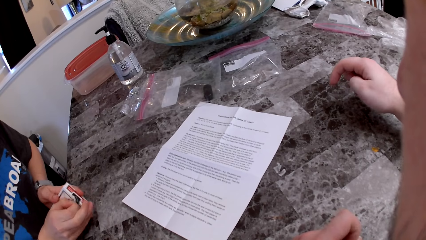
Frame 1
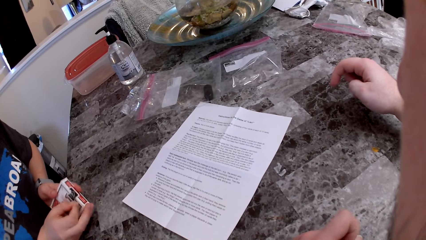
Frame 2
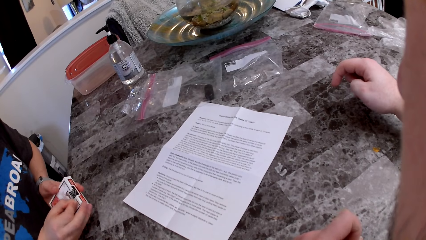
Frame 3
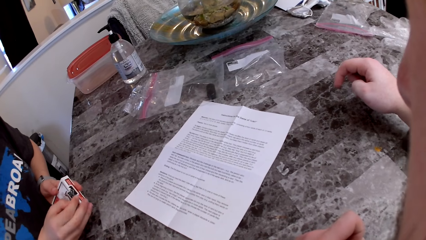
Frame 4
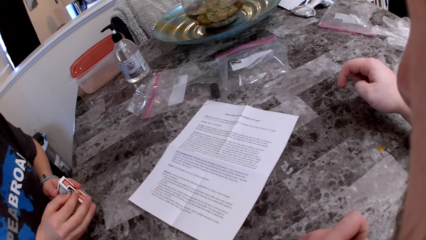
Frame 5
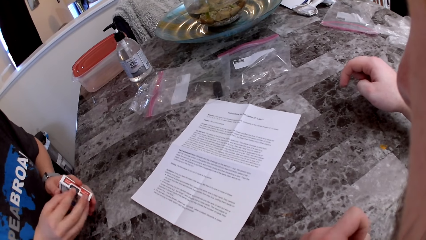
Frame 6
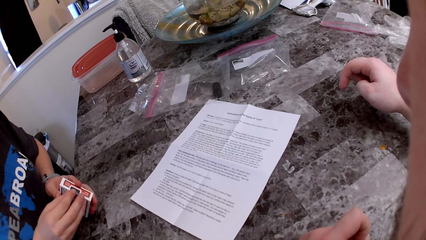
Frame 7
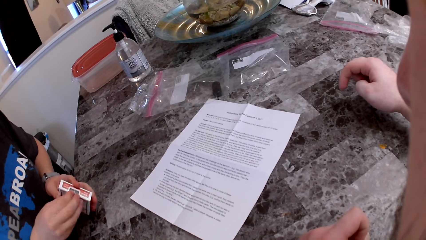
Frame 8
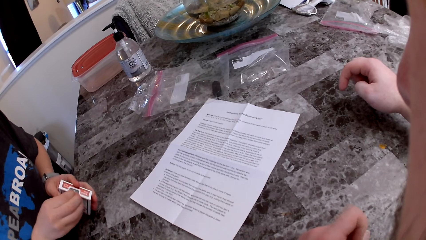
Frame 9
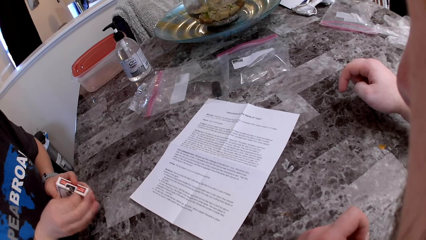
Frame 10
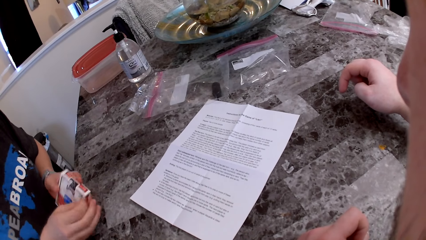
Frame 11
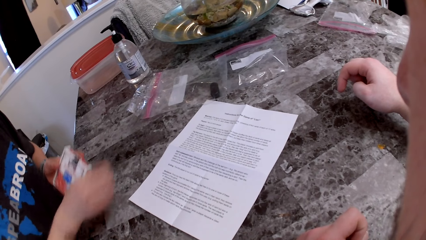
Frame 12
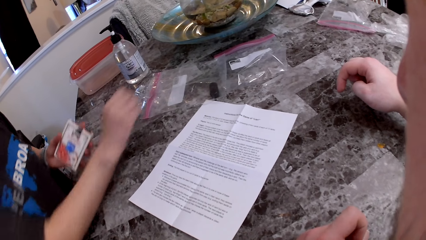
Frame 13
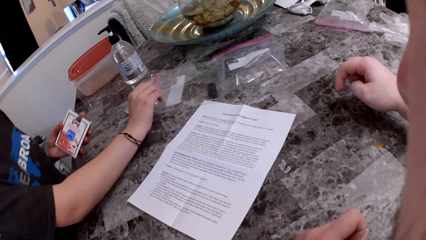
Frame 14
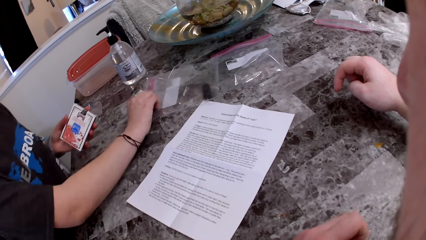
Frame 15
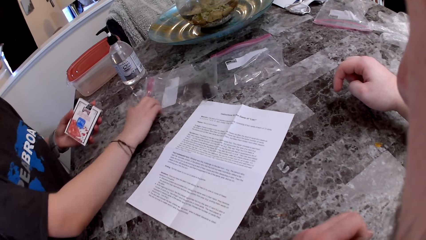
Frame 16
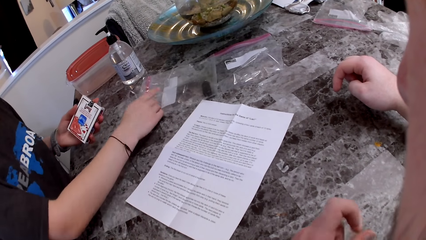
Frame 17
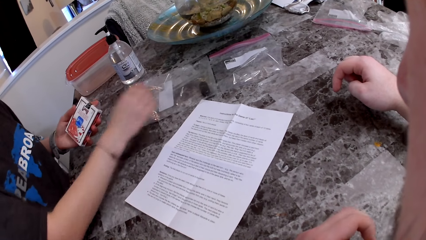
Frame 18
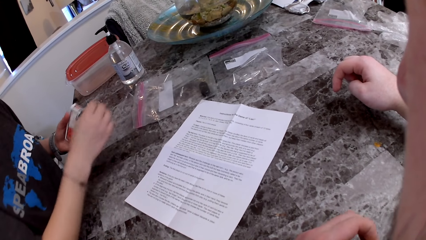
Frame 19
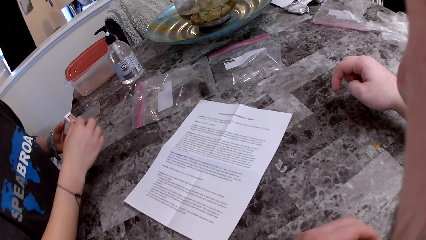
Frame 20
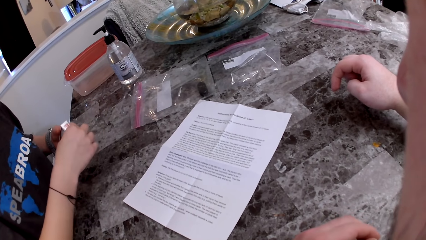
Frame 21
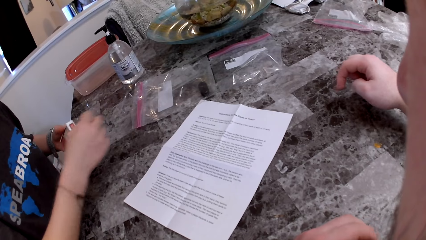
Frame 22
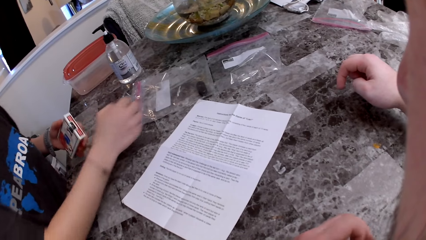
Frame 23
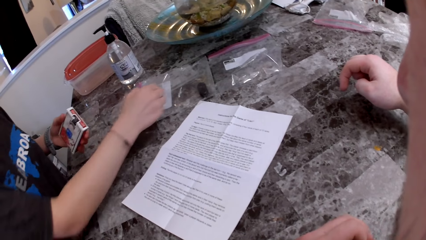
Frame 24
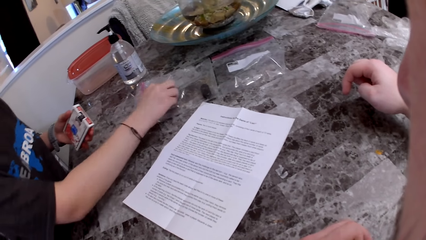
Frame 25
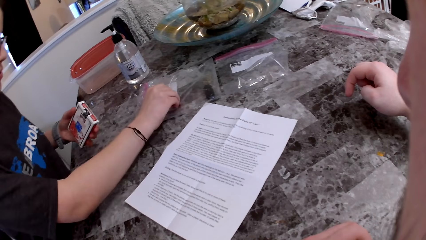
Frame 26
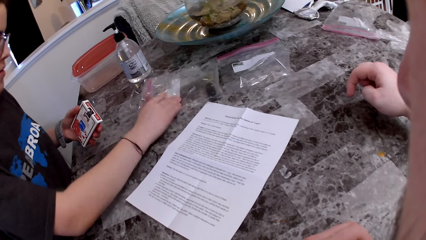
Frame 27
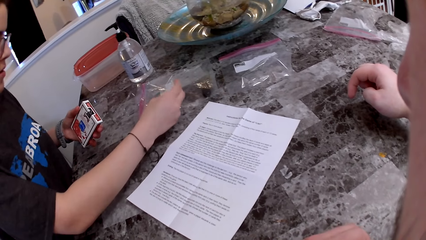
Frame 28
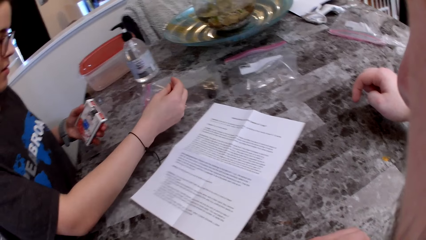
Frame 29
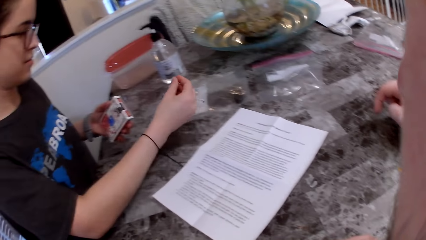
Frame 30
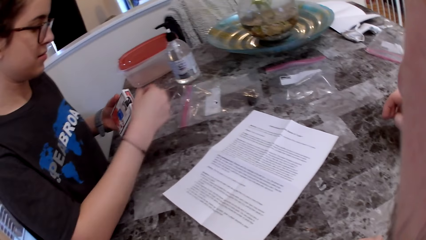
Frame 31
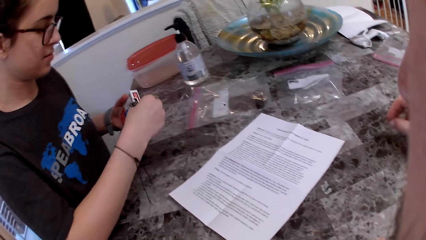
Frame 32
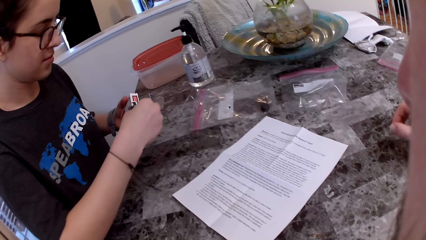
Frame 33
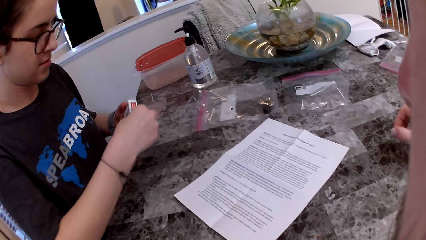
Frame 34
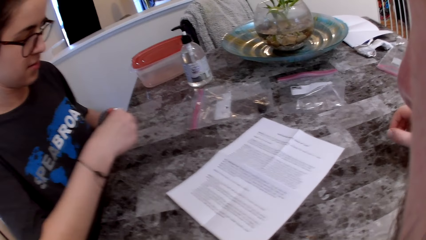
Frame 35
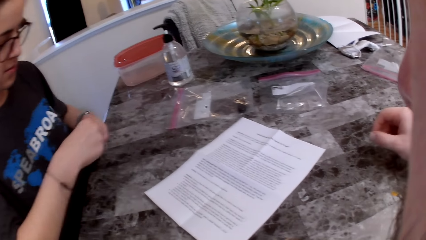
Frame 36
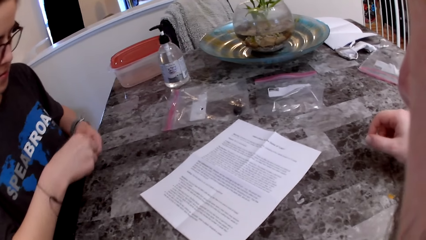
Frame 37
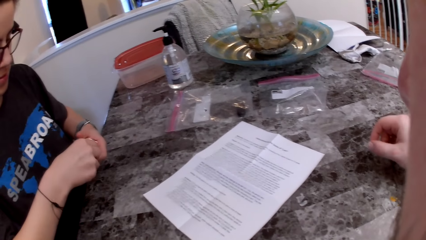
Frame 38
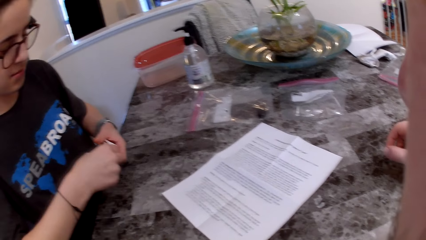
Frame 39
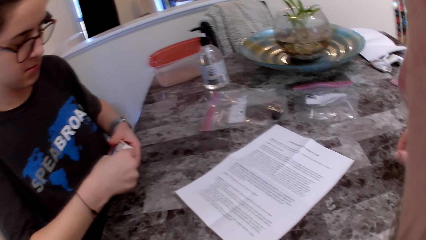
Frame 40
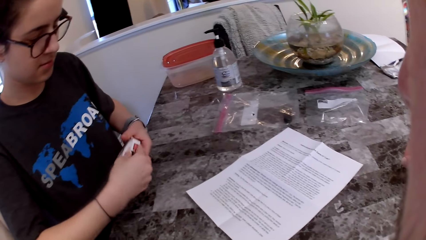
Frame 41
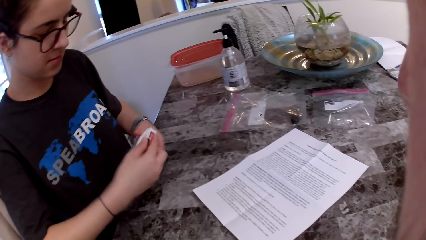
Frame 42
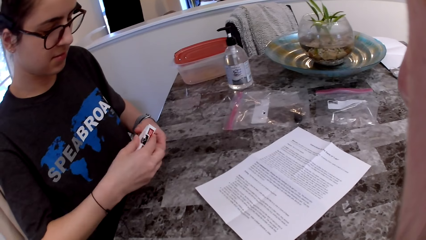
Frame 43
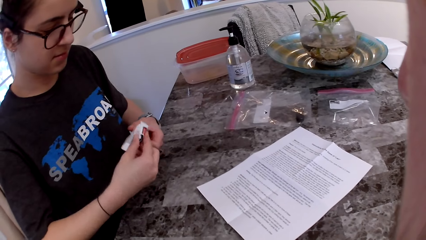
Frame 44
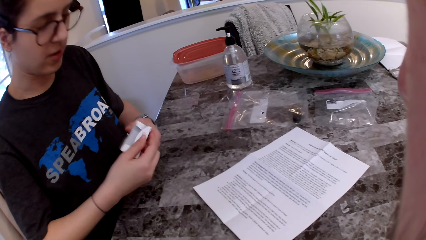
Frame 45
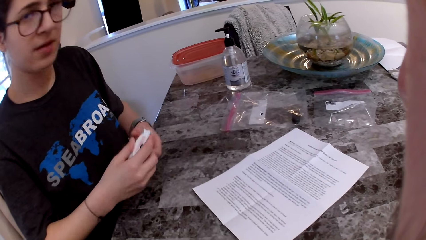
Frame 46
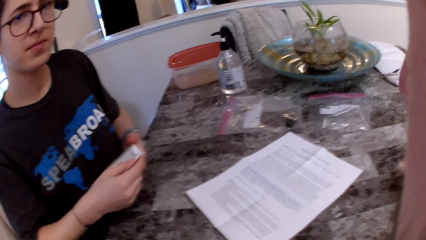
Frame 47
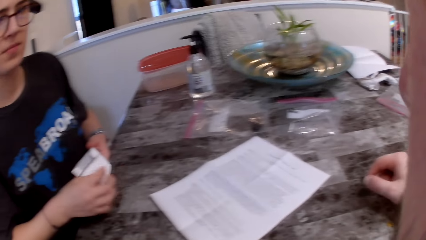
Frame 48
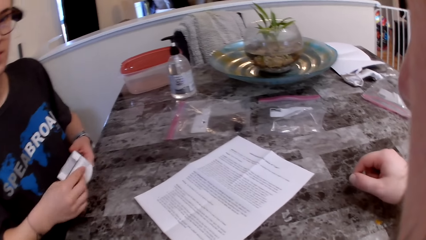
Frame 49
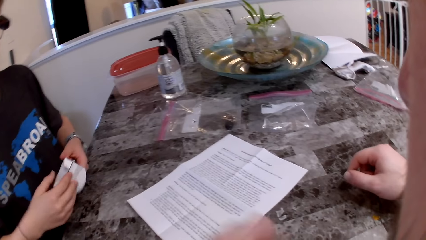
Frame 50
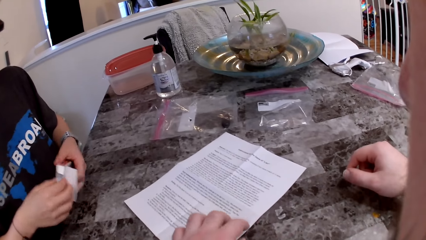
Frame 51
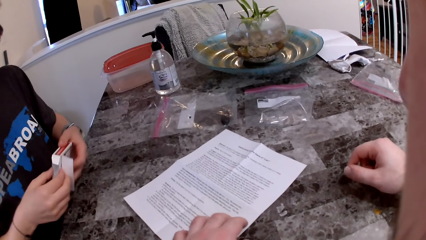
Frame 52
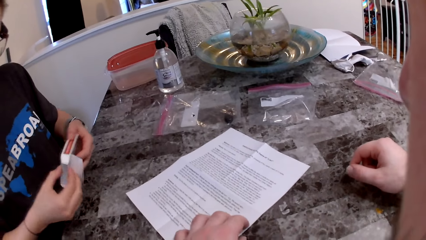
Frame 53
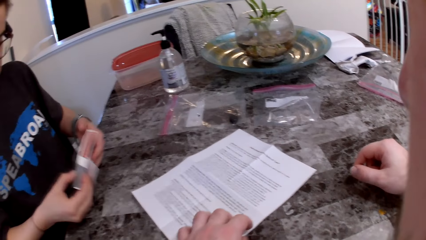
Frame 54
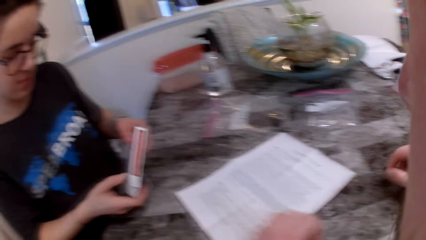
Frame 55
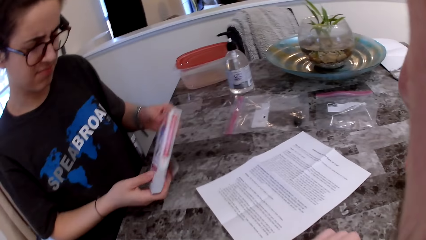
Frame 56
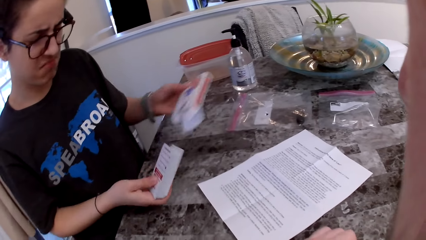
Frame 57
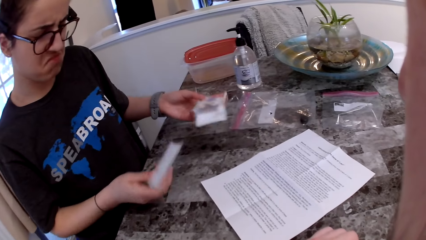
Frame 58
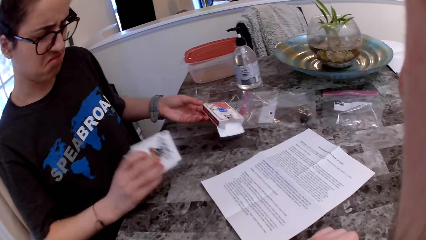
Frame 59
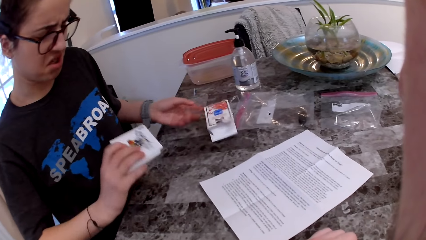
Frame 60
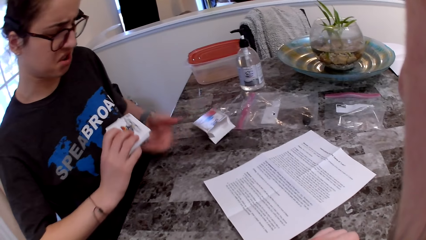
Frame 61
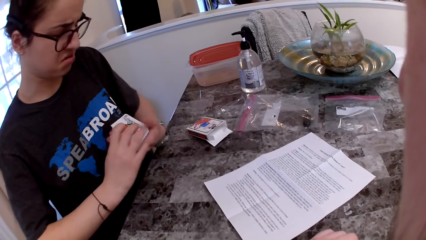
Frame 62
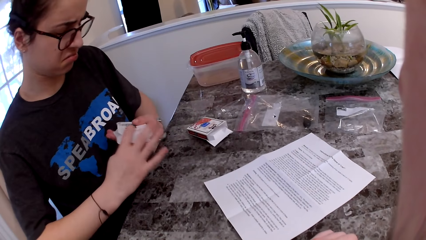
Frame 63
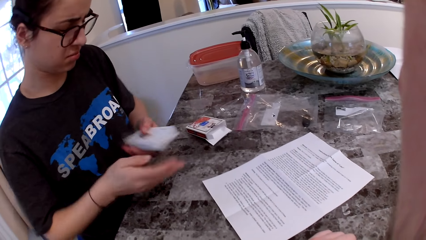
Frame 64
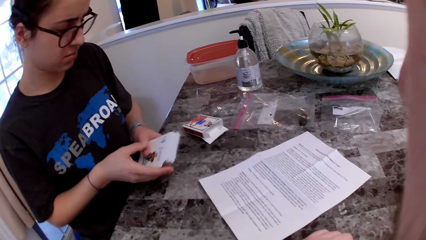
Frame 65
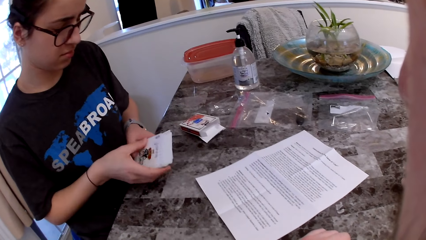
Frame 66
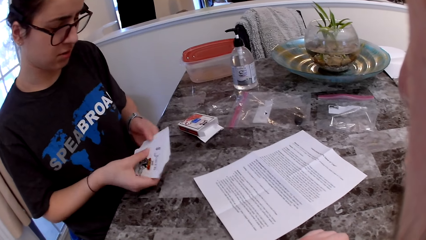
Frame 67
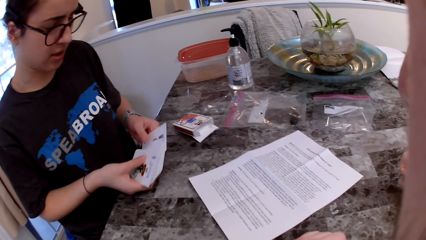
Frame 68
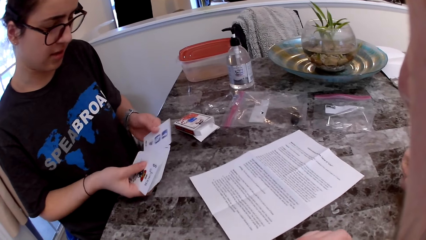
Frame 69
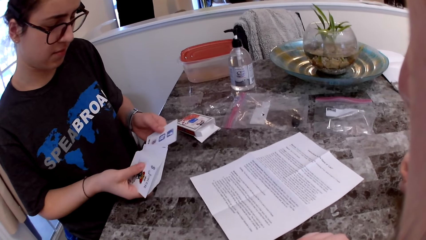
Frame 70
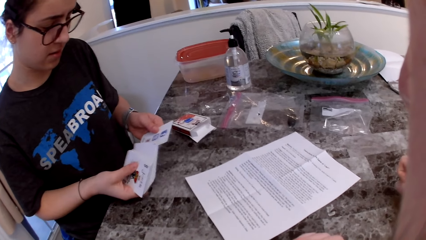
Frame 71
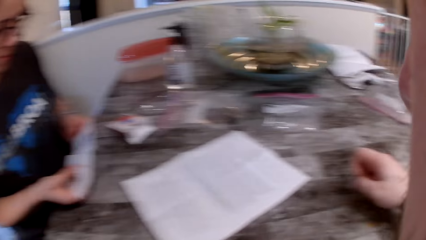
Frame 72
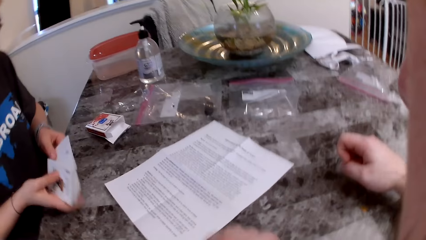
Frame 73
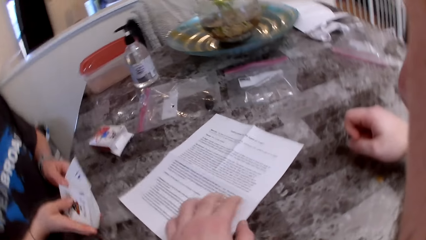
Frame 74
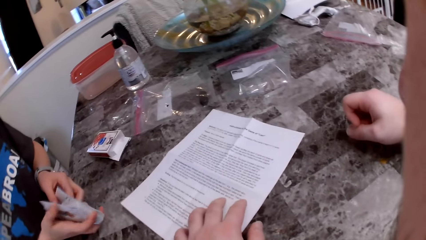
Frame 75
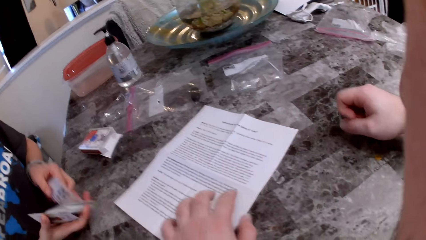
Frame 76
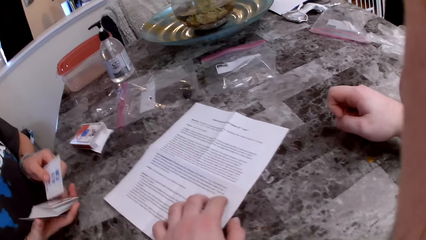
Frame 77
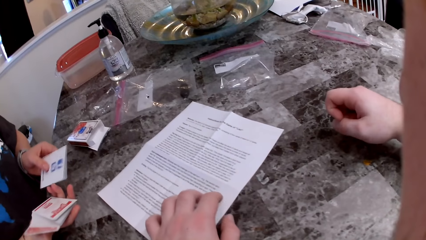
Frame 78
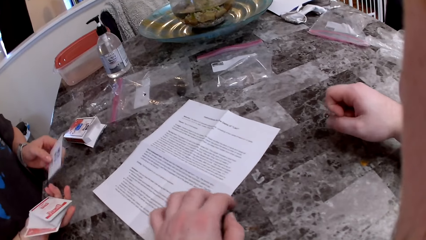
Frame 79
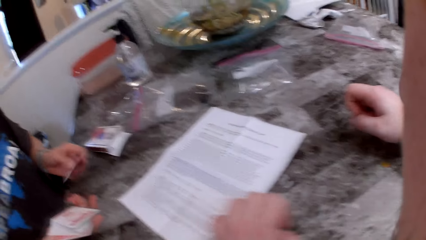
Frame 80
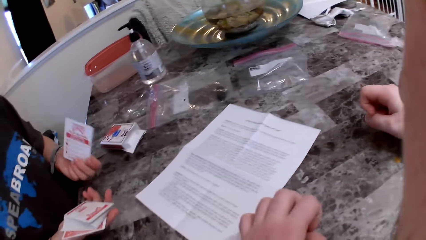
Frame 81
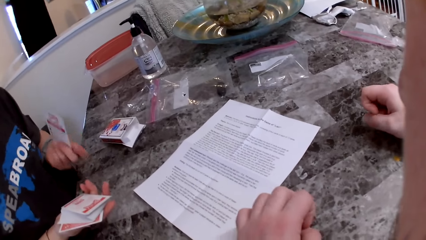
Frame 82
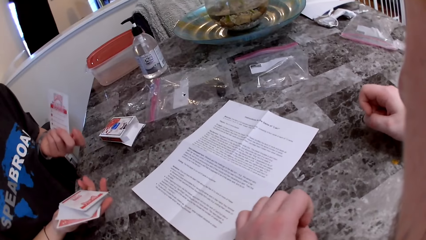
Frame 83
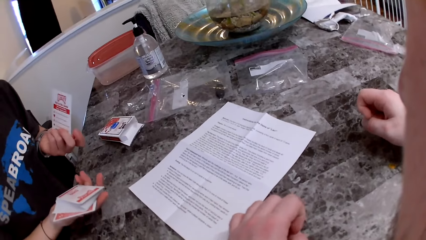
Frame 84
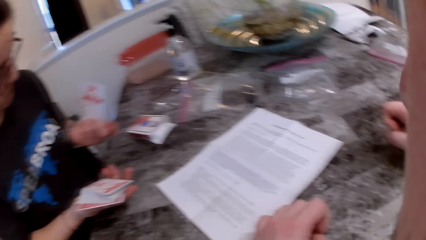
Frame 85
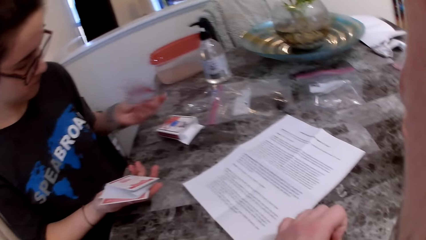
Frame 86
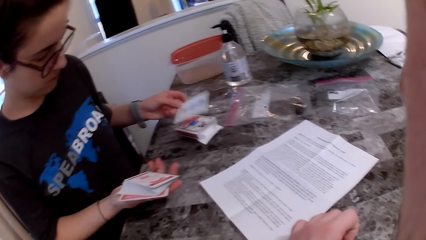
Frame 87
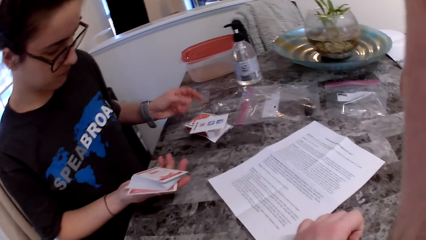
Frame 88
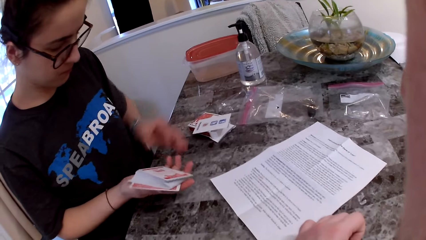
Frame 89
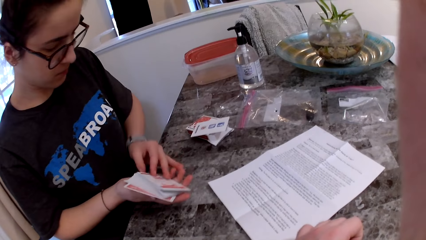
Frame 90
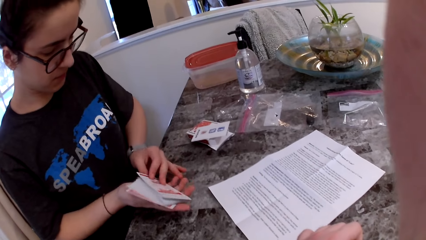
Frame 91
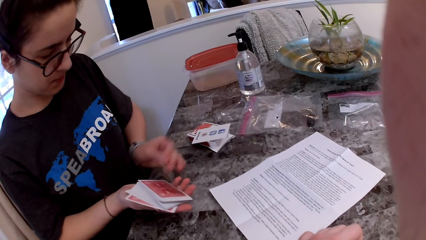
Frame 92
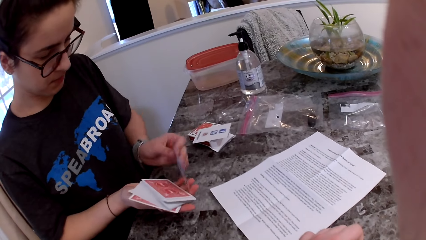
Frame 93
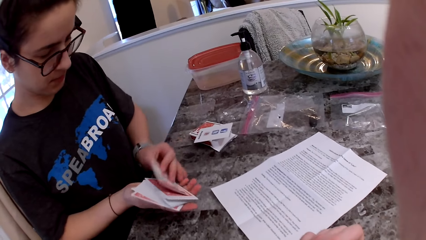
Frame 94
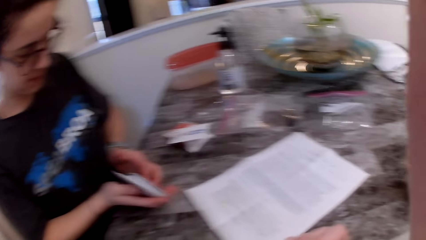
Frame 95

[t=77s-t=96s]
A woman puts paper on the table and opens the carton. The camera wearer talks to the woman. The woman pulls play cards from the carton, places the carton on the table, talks to the camera wearer and stares at the play cards. The camera wearer stares at the printed page and touches the paper on the table. The woman inspects the play cards.
